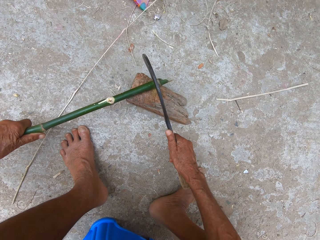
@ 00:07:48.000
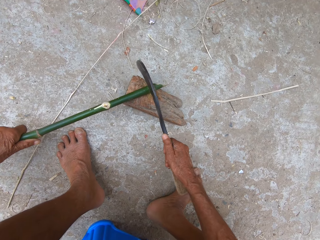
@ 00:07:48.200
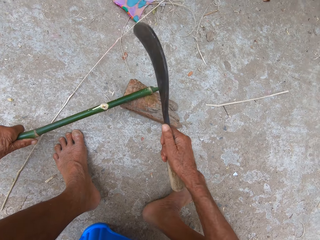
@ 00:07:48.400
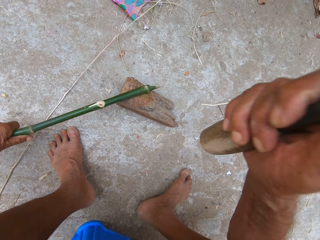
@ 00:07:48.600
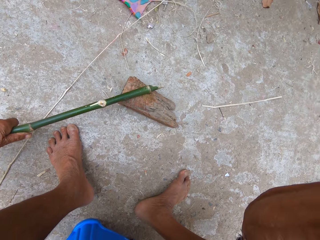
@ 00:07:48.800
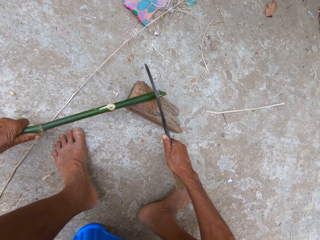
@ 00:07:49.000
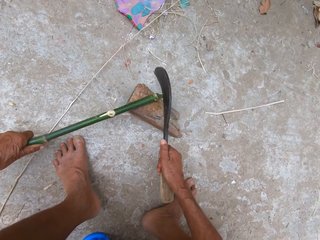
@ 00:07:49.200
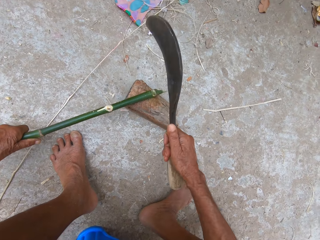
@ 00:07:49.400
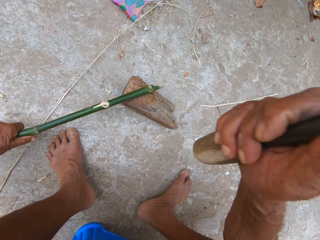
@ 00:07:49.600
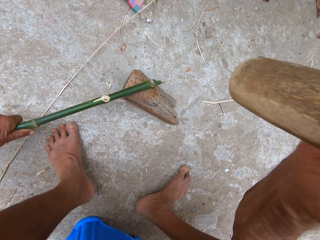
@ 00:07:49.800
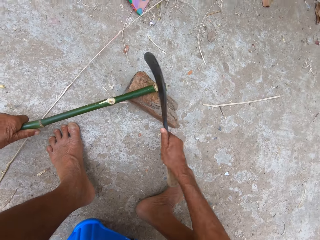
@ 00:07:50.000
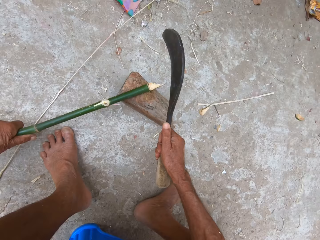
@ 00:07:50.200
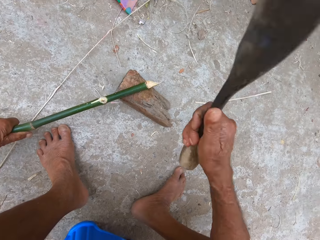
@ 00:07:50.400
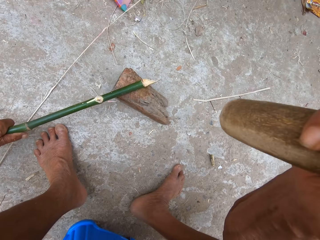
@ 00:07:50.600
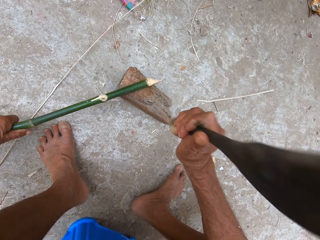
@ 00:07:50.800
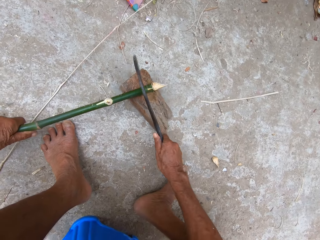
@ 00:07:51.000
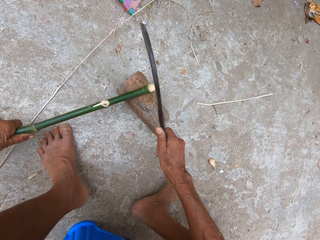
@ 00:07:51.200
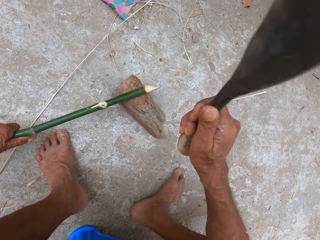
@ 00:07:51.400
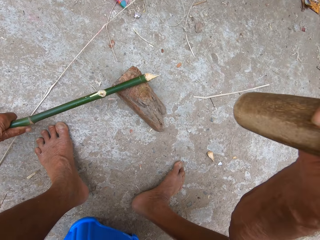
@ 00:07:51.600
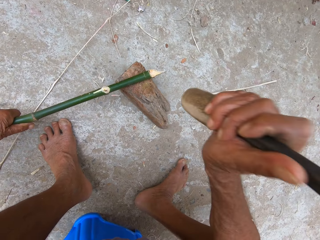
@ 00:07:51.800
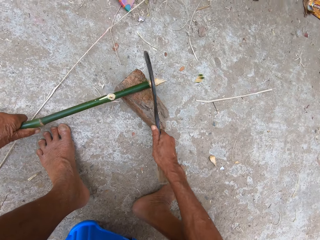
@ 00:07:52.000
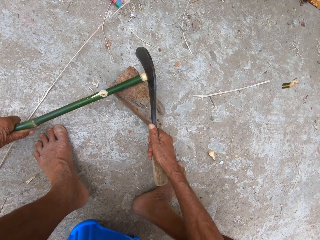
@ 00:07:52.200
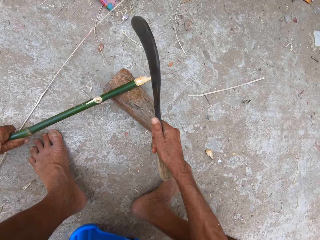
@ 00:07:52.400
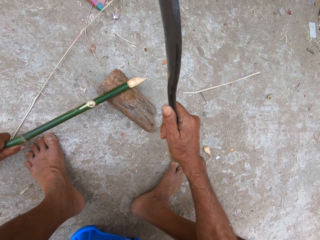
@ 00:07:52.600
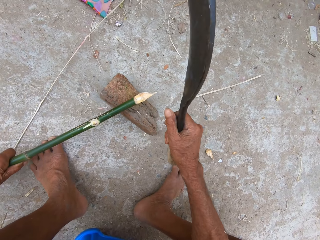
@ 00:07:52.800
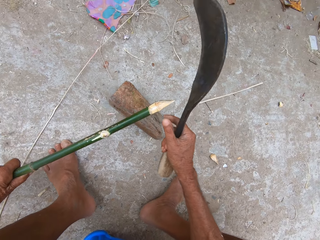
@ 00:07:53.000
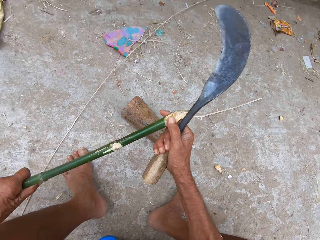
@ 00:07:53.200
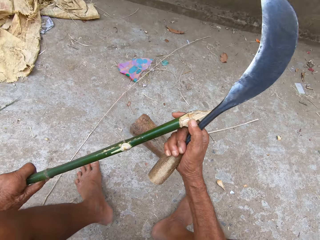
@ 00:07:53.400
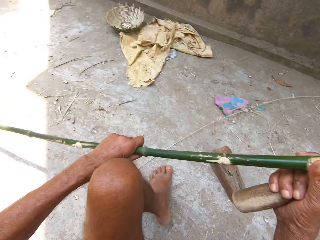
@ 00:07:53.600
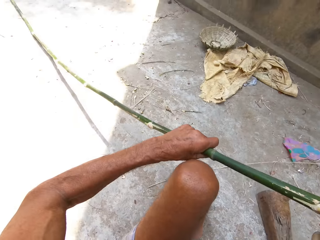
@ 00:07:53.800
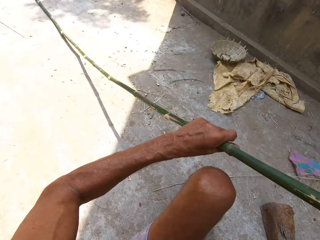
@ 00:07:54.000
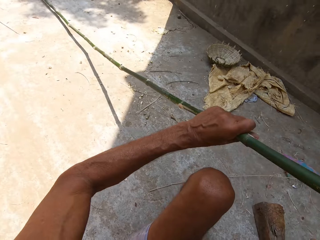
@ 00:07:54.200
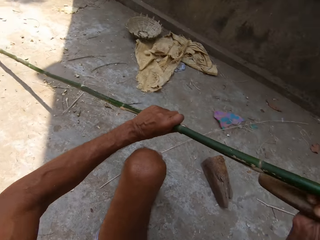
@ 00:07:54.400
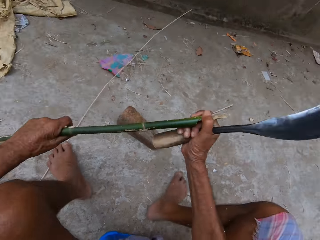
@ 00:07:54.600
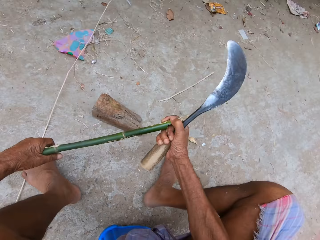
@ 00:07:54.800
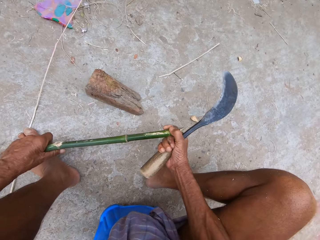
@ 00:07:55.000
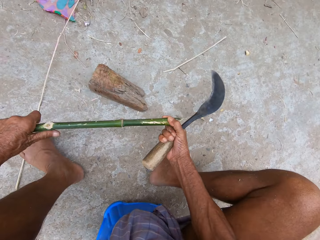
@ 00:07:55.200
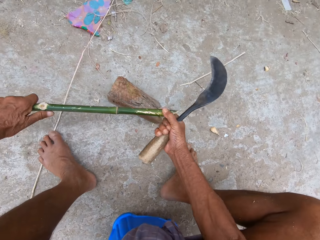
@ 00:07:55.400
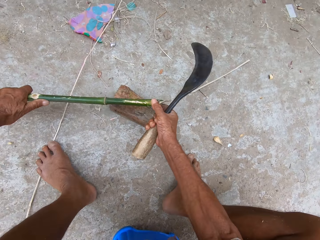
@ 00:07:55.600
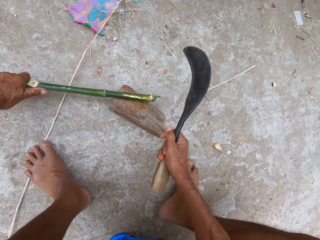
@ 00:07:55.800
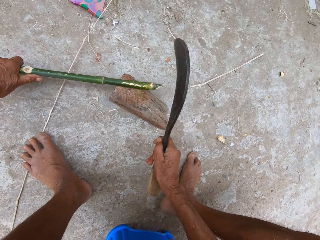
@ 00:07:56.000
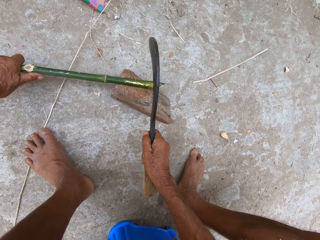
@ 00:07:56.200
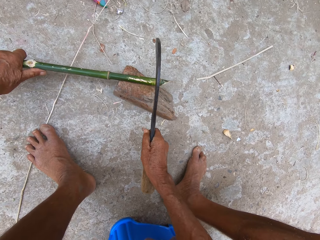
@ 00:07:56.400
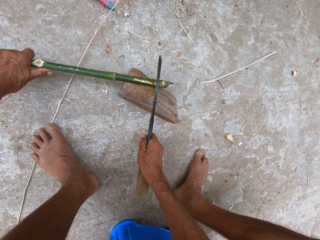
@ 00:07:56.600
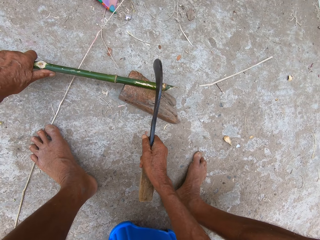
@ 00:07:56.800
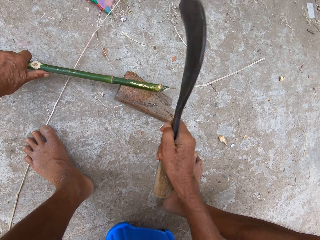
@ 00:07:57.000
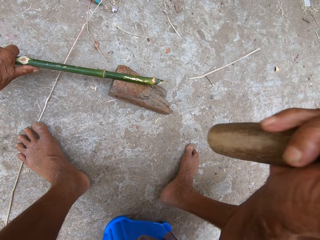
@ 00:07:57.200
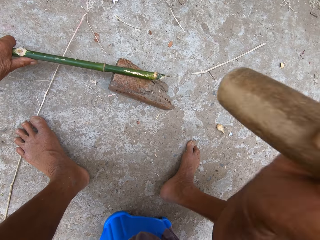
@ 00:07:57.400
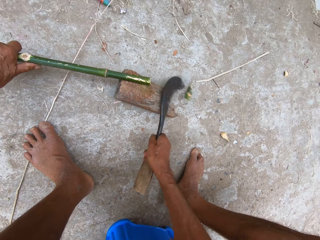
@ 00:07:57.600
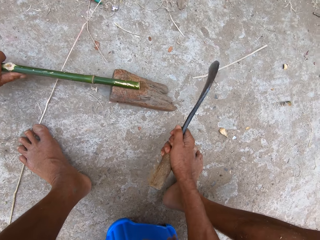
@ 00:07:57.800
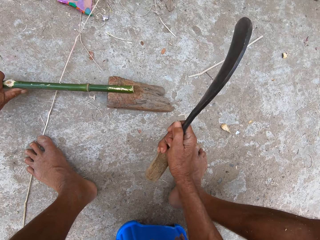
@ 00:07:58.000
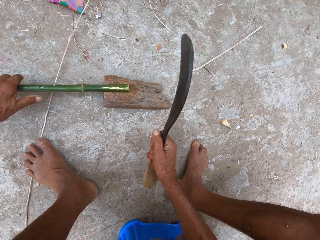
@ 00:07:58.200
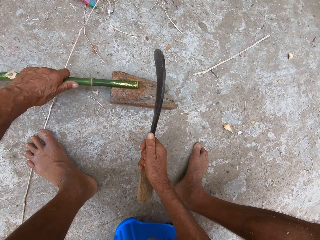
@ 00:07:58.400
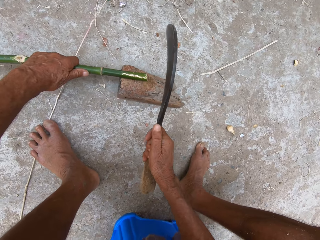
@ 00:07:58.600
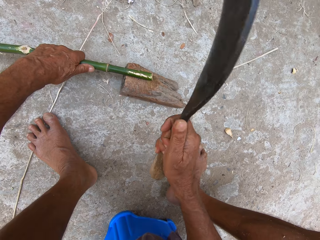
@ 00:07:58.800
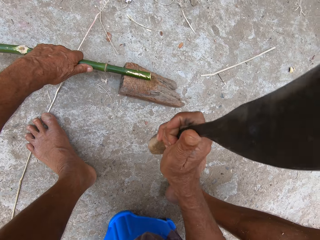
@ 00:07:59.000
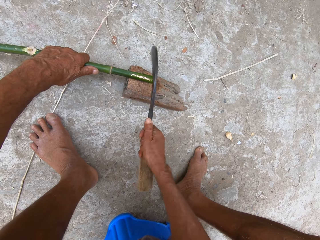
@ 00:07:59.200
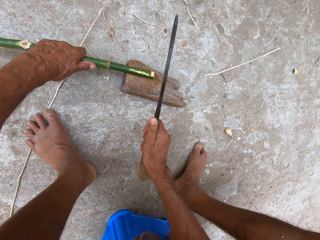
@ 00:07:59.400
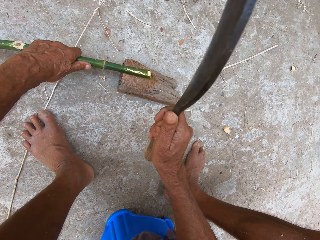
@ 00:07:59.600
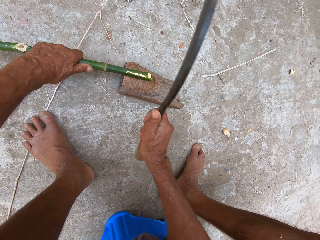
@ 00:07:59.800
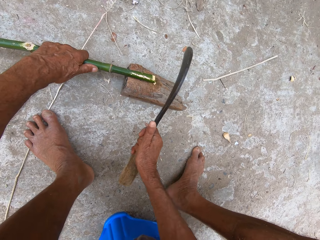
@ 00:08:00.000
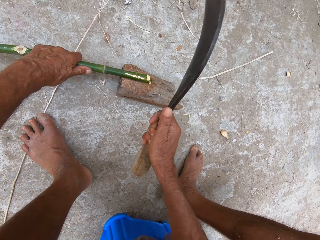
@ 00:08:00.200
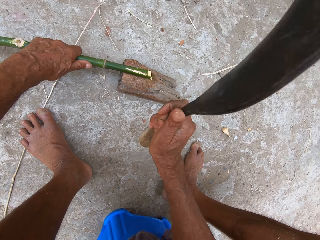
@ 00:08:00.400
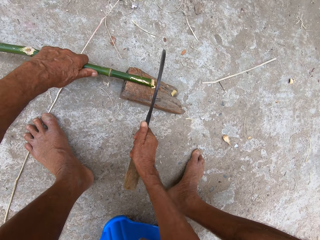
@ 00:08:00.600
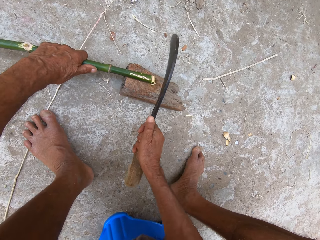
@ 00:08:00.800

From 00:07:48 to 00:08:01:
The camera wearer chops the edge of the bamboo stick with the sickle blade in his right hand. He holds the bamboo stick with both hands. He adjusts the wood. He puts the wood on the piece of wood. He places the sickle blade in his right hand on the bamboo stick in his left hand. He cuts the wood with the sickle.

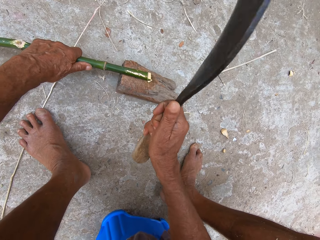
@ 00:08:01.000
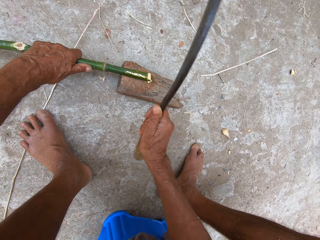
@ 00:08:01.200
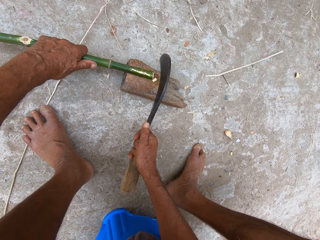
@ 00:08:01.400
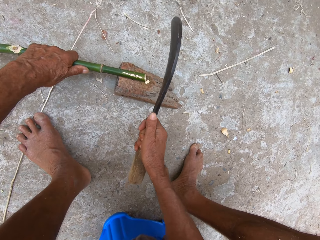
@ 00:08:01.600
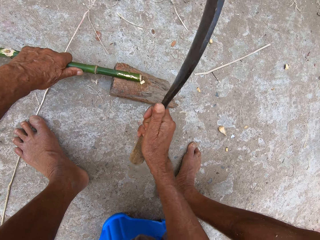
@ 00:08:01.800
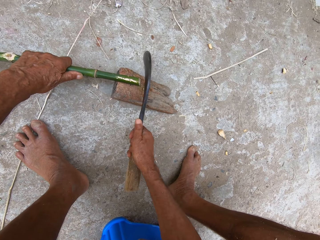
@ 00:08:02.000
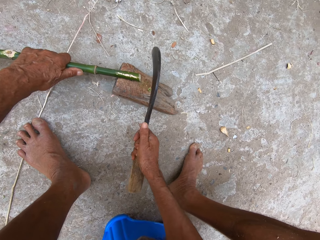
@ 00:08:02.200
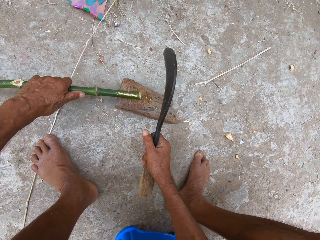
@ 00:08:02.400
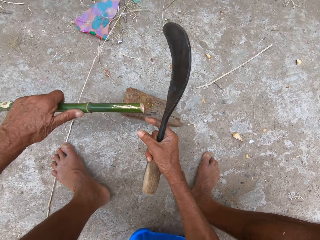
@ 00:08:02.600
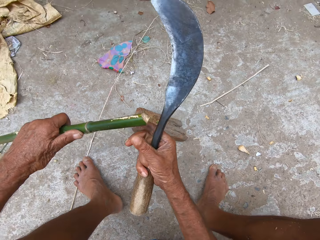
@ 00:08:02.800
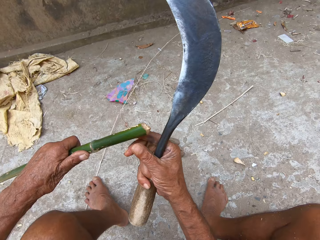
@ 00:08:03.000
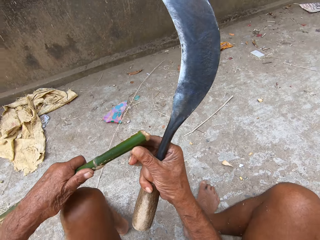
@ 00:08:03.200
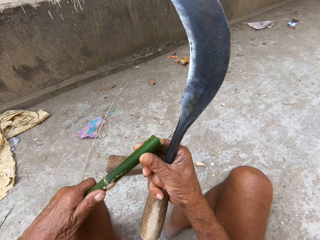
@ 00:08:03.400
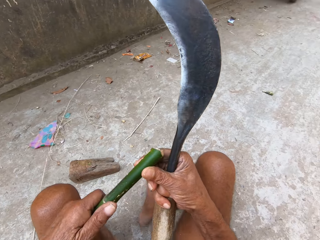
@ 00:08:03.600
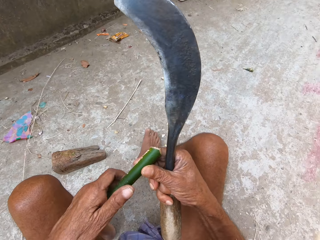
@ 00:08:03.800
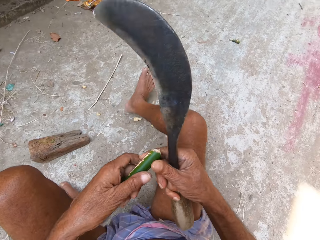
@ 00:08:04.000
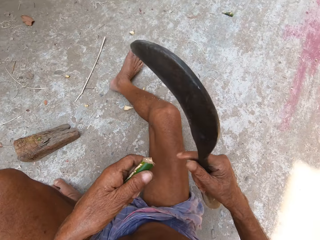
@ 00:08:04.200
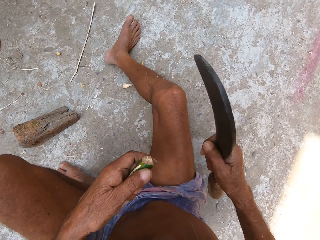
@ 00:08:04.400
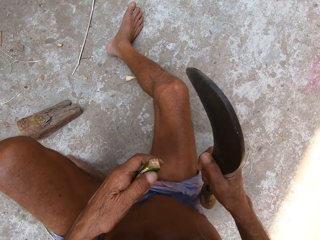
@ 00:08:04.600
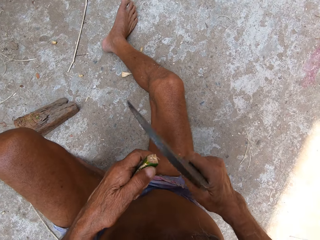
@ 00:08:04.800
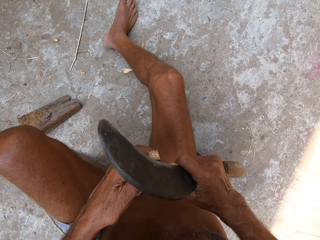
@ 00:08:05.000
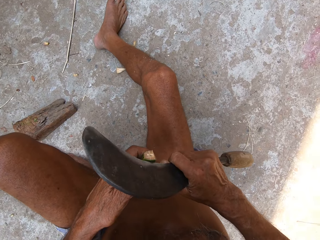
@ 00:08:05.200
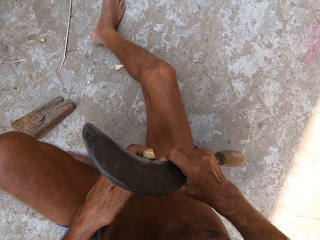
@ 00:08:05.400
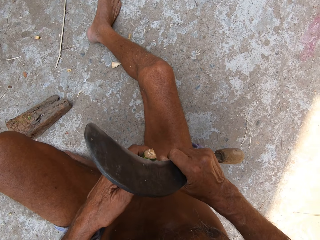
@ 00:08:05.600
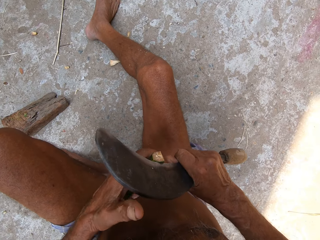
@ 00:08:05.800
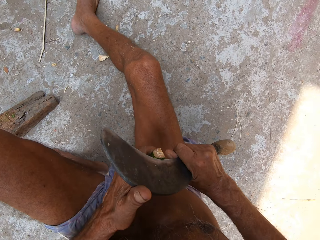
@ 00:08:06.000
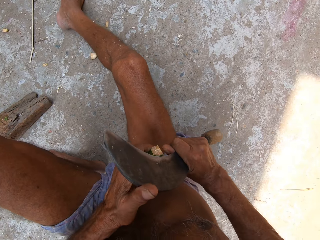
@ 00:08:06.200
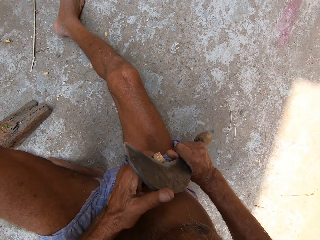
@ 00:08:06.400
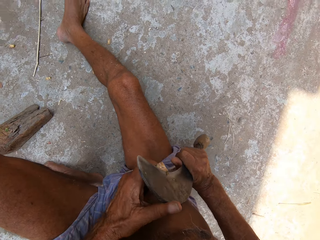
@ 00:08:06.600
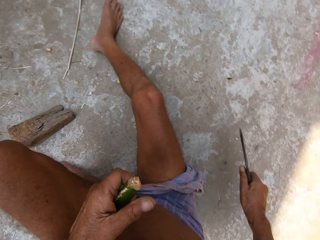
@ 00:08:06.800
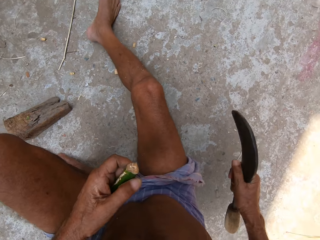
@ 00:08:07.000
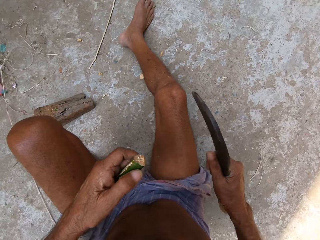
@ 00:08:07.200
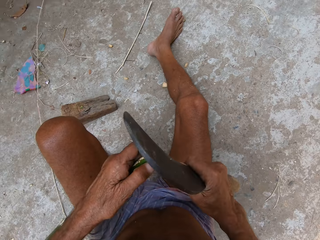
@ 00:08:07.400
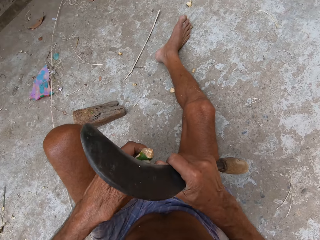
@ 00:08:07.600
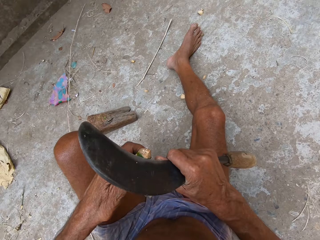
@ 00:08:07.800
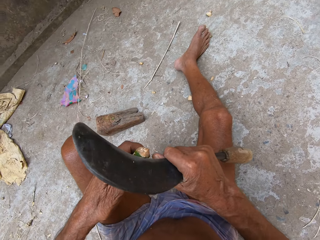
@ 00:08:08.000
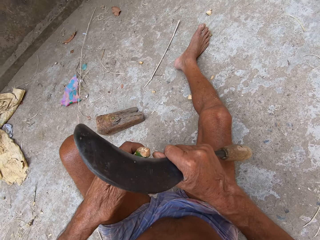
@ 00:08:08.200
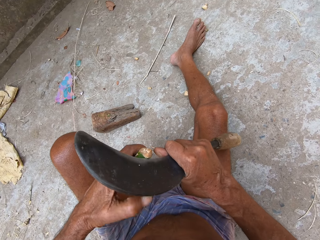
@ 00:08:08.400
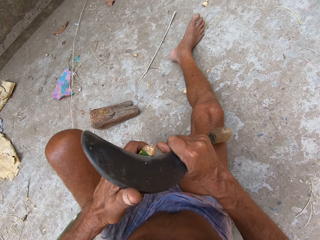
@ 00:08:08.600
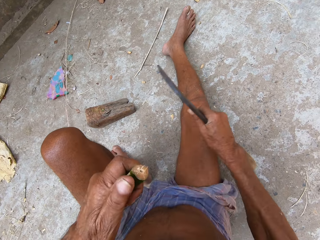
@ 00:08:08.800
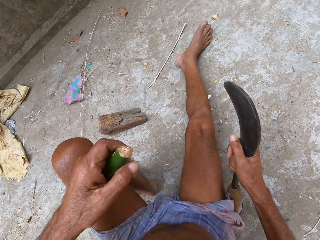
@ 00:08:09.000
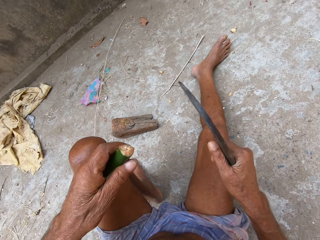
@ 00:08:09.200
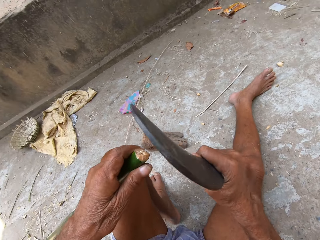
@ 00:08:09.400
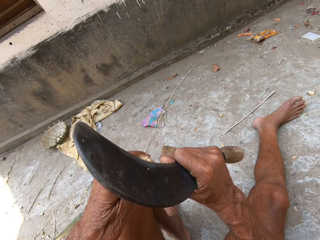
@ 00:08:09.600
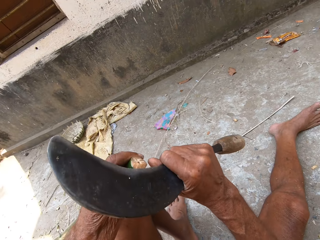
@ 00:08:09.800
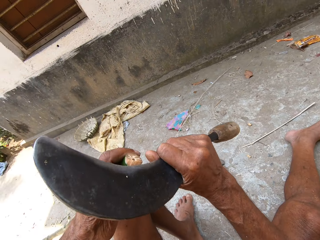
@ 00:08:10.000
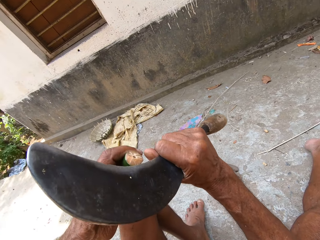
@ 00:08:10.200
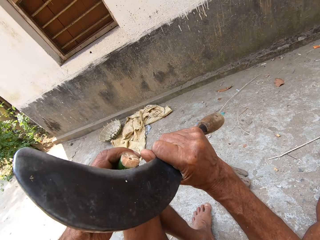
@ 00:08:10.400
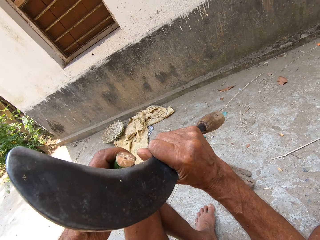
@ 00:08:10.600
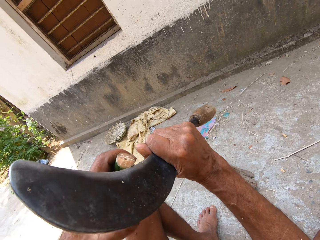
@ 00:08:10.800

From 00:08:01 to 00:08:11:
The camera wearer adjusts the wood. He holds the edge of the bamboo stick in his left hand. He curves the wood with a sickle. He shaves the edge of the bamboo stick with the sickle blade in his right hand.
